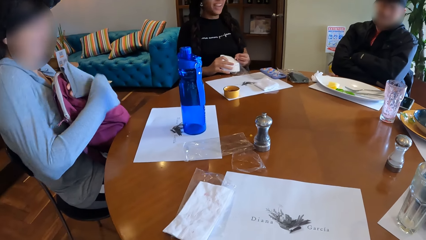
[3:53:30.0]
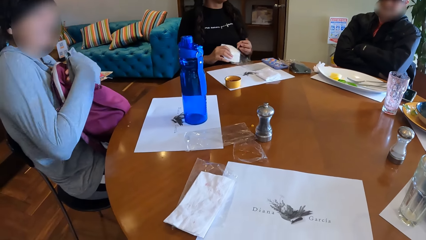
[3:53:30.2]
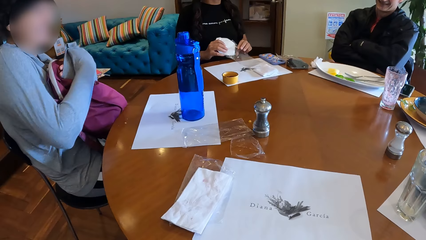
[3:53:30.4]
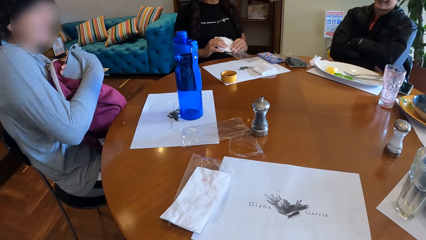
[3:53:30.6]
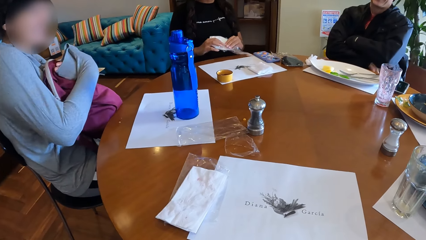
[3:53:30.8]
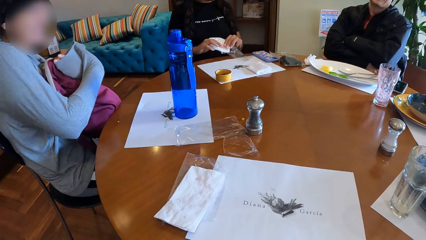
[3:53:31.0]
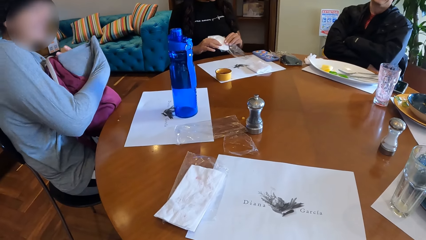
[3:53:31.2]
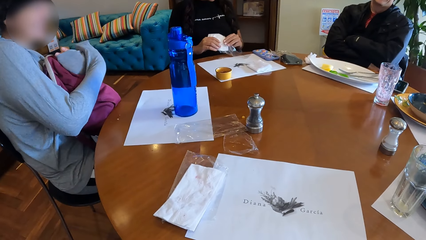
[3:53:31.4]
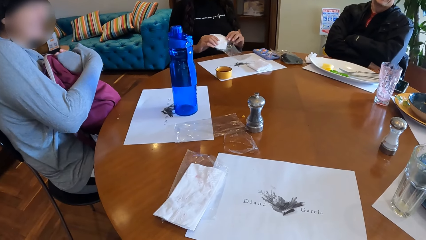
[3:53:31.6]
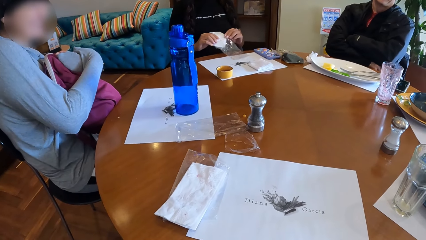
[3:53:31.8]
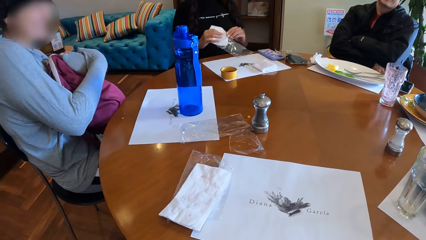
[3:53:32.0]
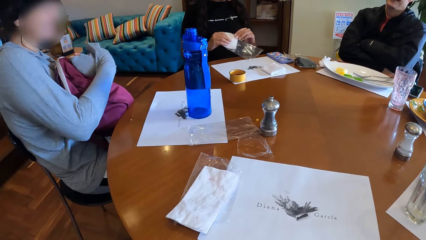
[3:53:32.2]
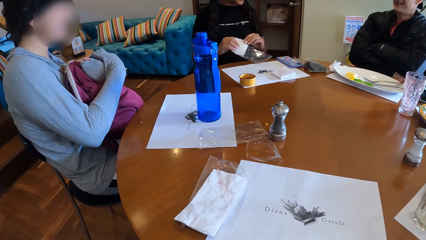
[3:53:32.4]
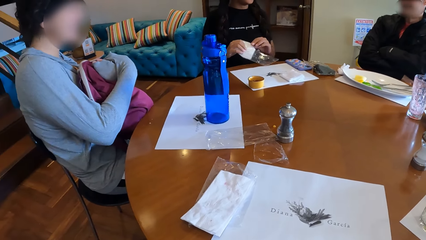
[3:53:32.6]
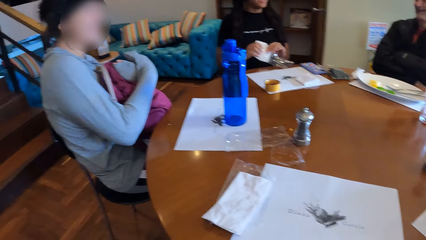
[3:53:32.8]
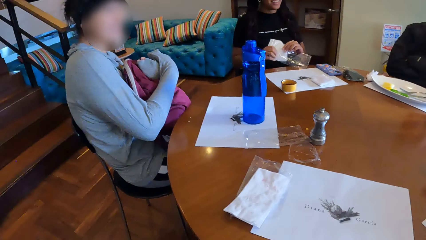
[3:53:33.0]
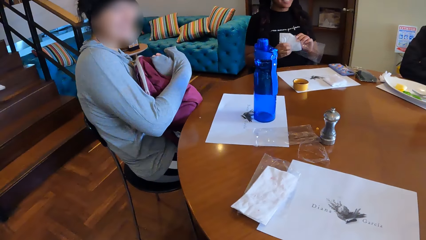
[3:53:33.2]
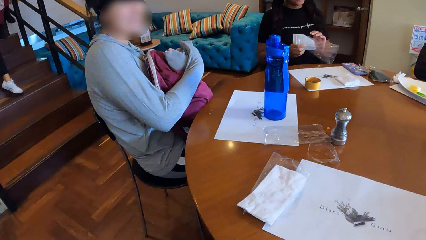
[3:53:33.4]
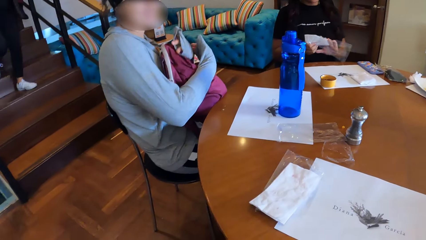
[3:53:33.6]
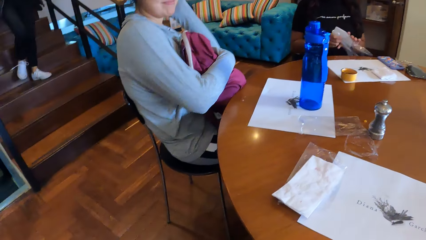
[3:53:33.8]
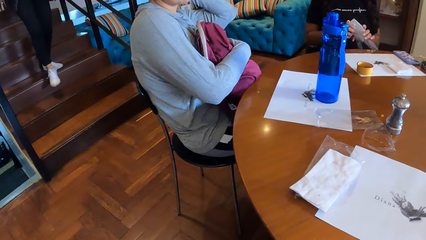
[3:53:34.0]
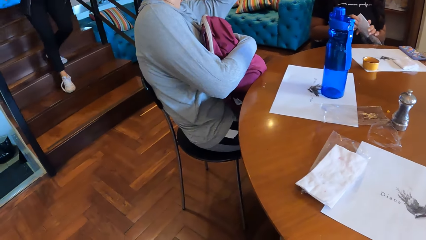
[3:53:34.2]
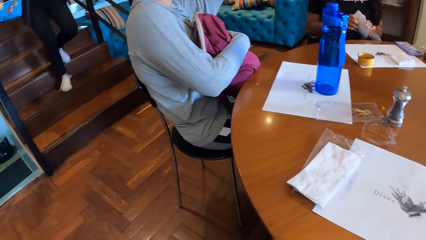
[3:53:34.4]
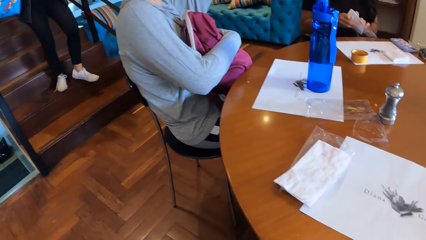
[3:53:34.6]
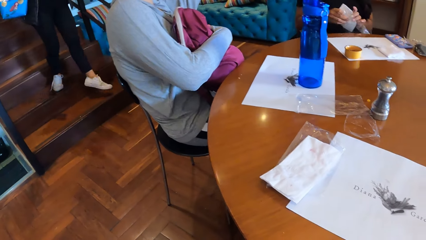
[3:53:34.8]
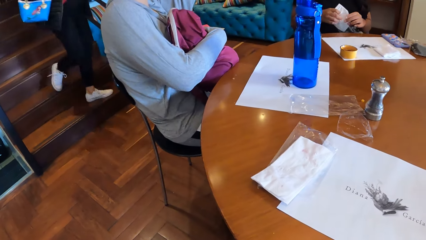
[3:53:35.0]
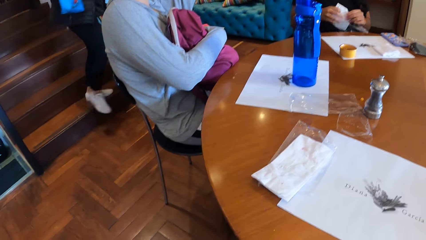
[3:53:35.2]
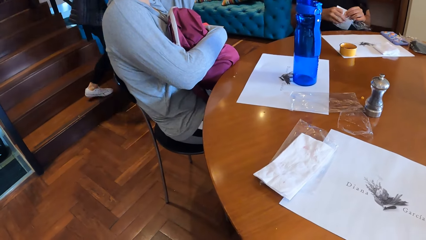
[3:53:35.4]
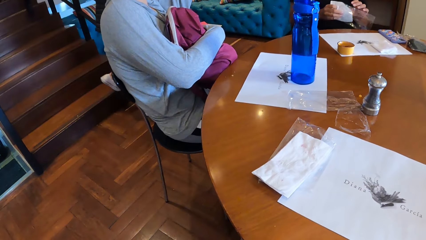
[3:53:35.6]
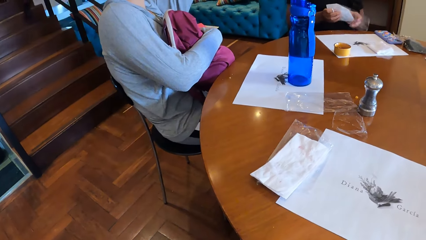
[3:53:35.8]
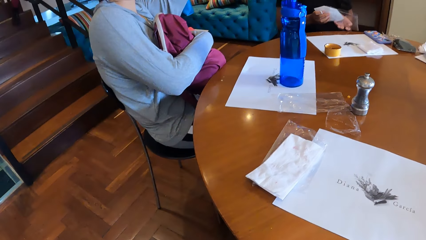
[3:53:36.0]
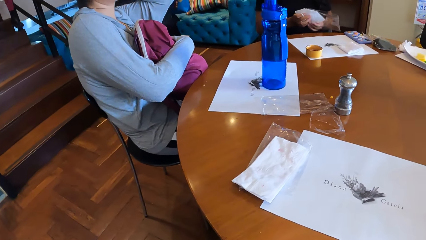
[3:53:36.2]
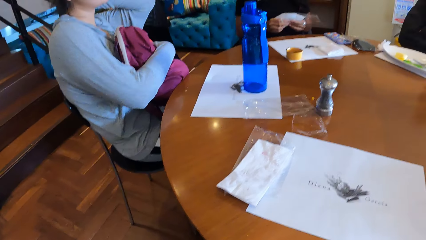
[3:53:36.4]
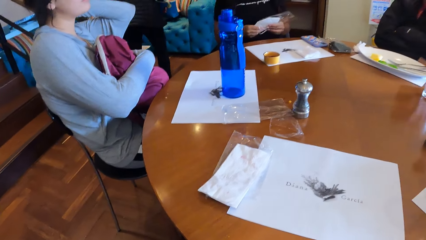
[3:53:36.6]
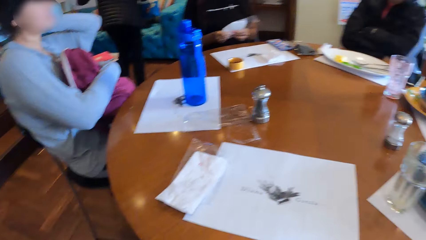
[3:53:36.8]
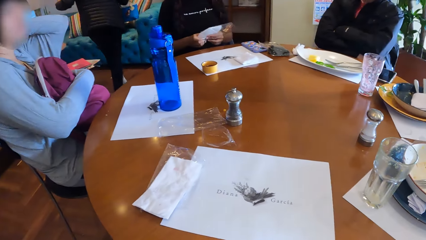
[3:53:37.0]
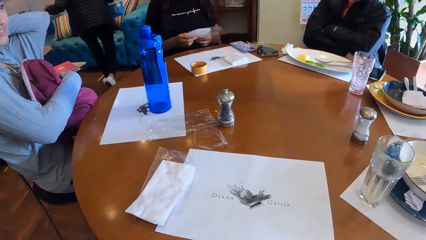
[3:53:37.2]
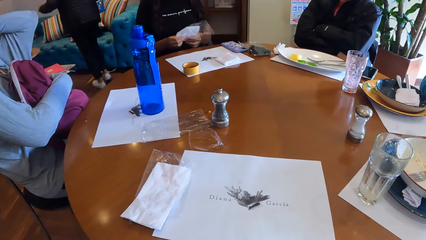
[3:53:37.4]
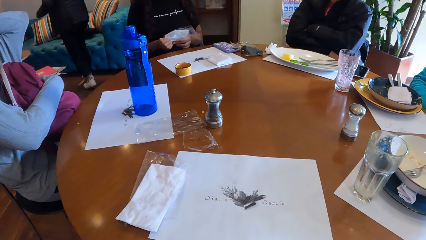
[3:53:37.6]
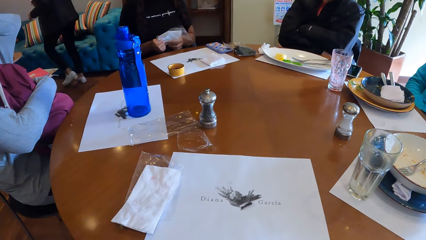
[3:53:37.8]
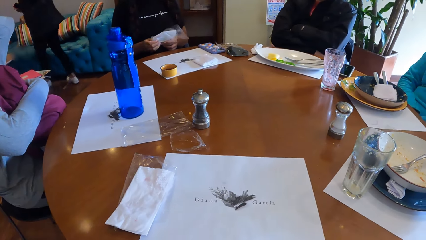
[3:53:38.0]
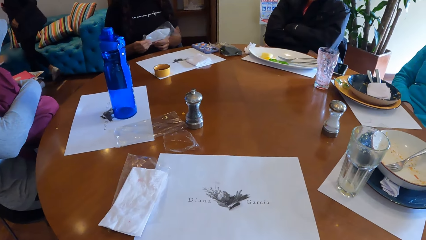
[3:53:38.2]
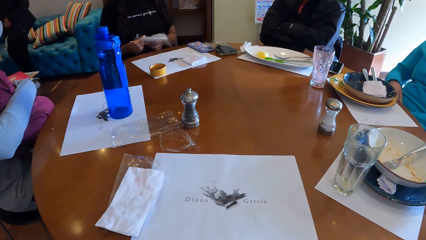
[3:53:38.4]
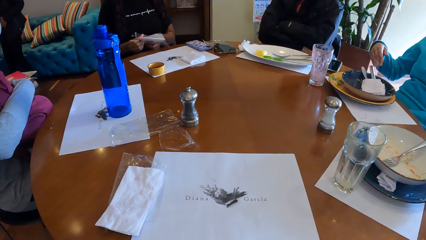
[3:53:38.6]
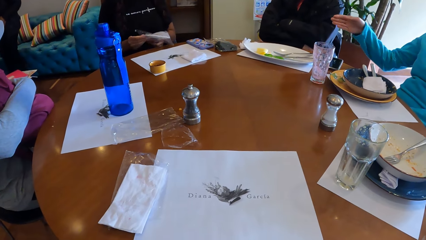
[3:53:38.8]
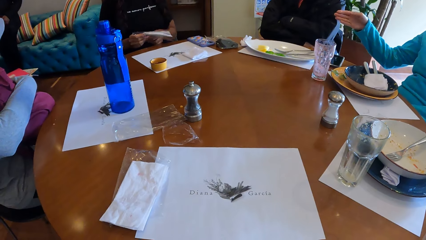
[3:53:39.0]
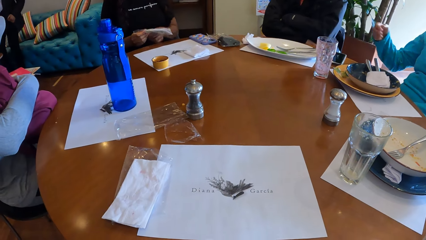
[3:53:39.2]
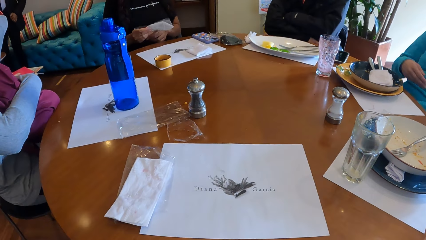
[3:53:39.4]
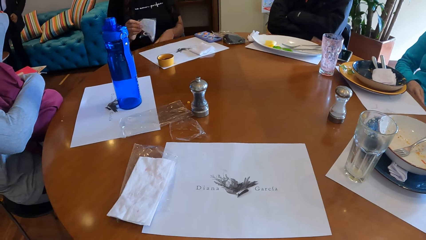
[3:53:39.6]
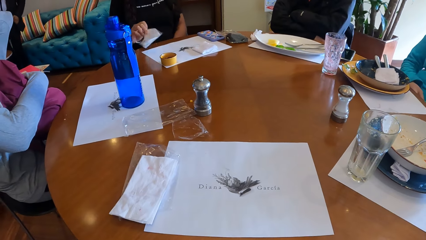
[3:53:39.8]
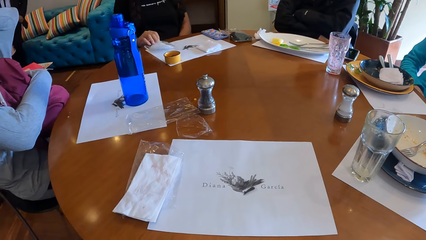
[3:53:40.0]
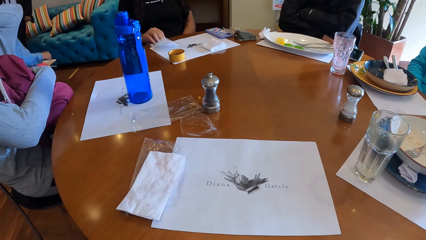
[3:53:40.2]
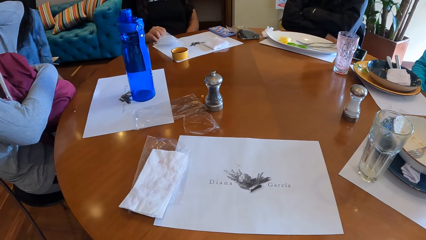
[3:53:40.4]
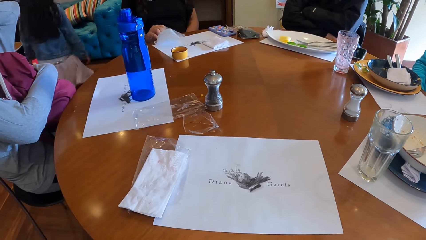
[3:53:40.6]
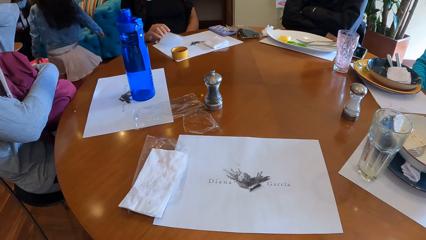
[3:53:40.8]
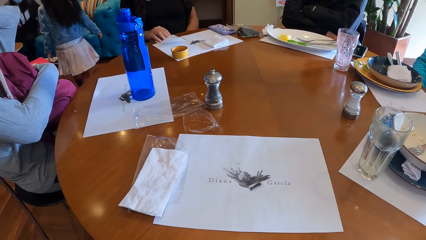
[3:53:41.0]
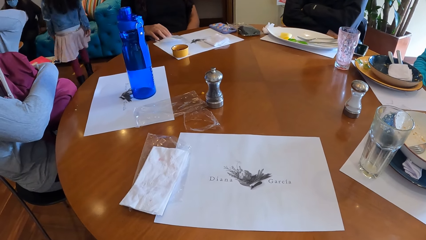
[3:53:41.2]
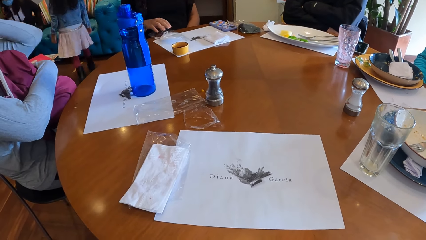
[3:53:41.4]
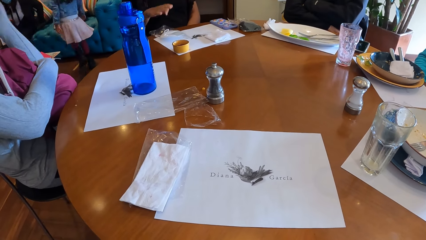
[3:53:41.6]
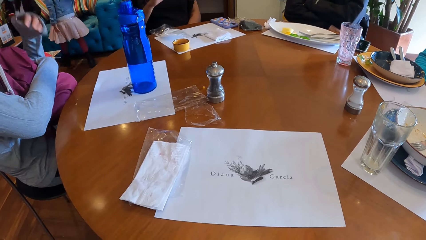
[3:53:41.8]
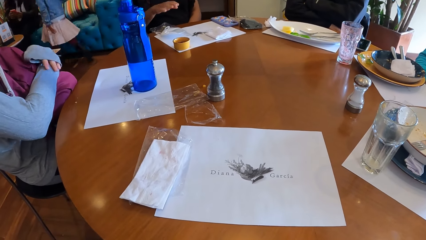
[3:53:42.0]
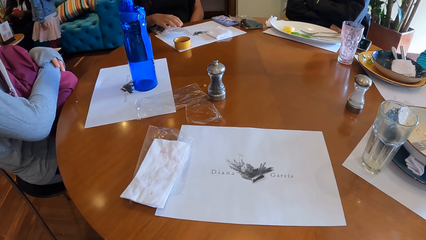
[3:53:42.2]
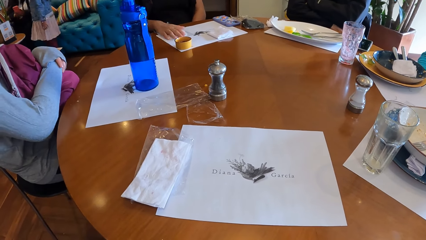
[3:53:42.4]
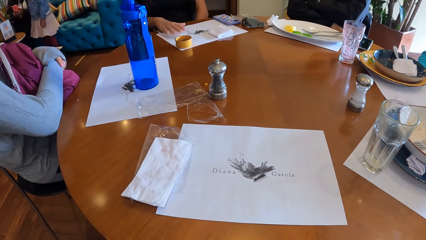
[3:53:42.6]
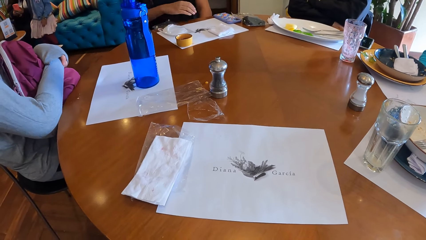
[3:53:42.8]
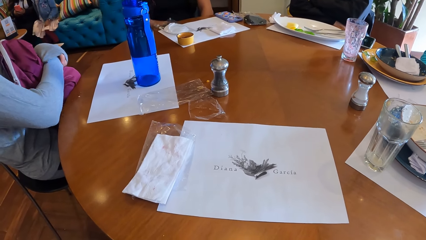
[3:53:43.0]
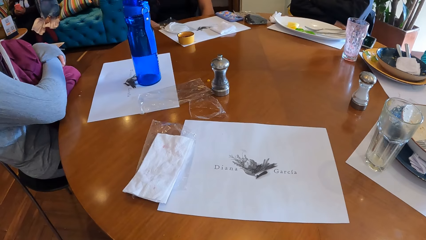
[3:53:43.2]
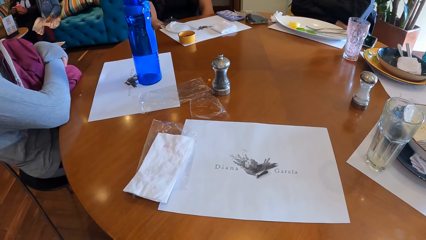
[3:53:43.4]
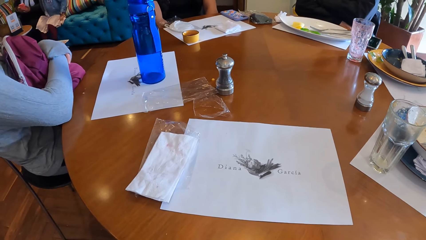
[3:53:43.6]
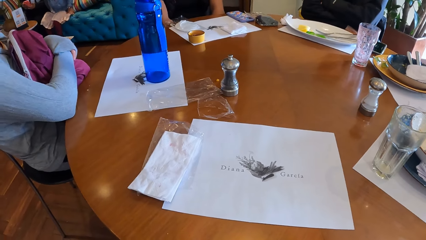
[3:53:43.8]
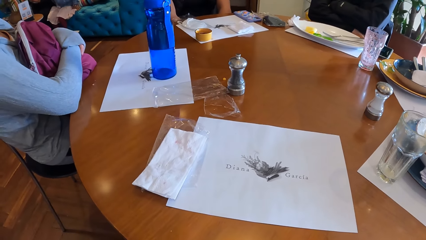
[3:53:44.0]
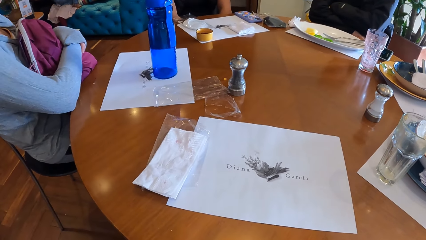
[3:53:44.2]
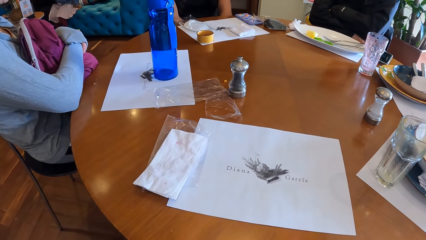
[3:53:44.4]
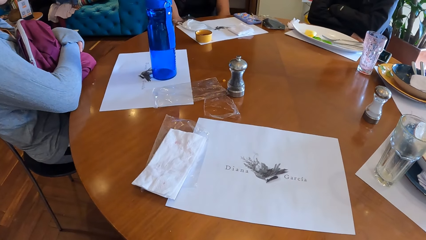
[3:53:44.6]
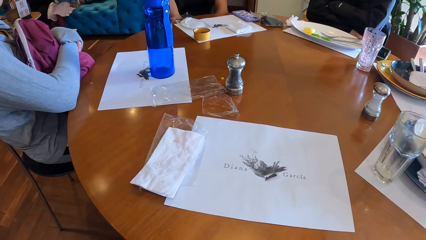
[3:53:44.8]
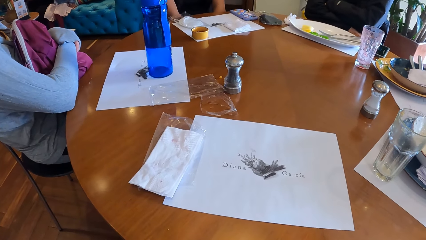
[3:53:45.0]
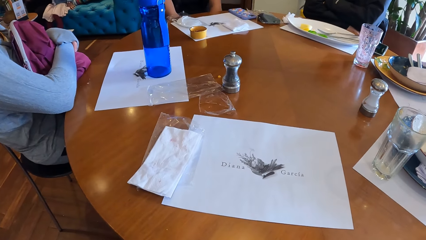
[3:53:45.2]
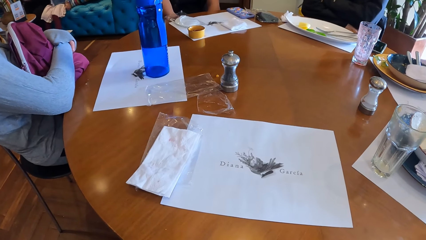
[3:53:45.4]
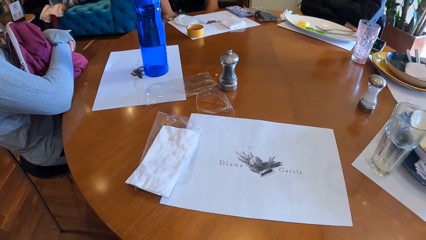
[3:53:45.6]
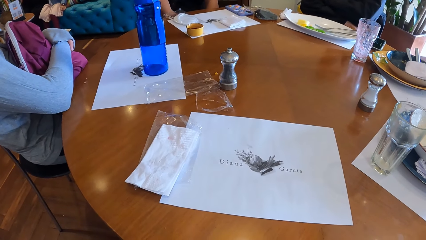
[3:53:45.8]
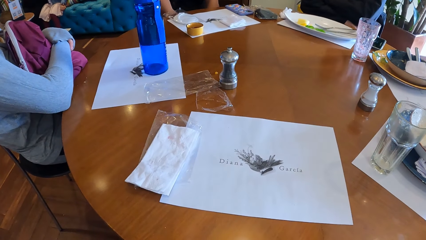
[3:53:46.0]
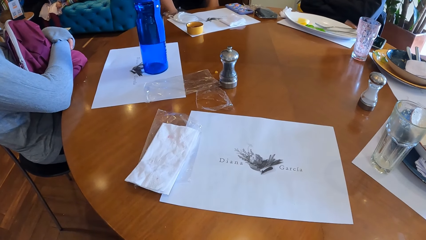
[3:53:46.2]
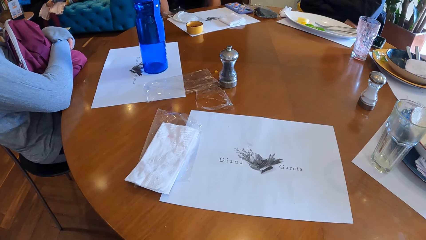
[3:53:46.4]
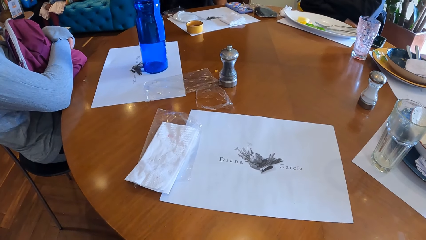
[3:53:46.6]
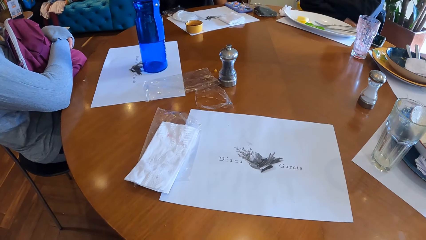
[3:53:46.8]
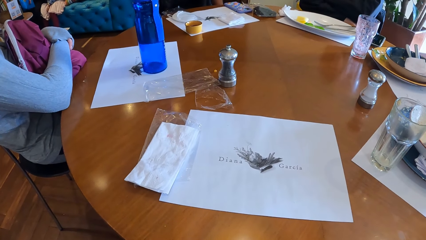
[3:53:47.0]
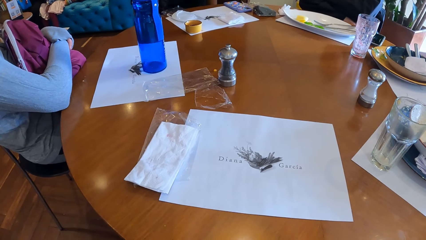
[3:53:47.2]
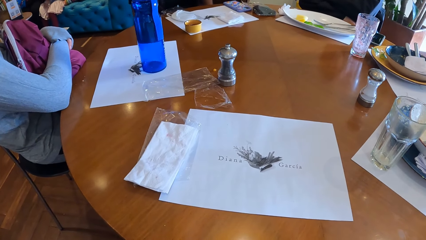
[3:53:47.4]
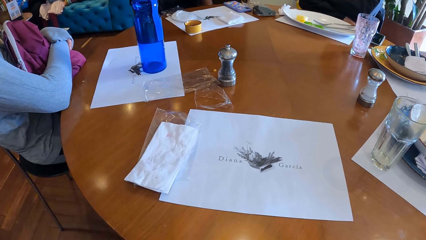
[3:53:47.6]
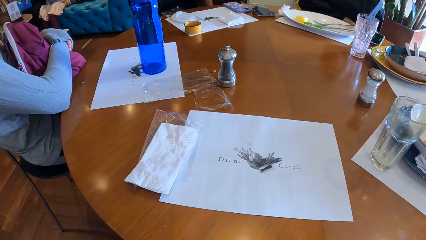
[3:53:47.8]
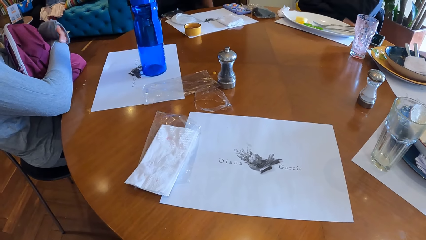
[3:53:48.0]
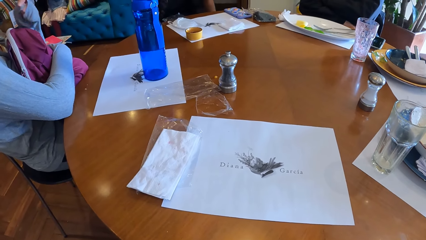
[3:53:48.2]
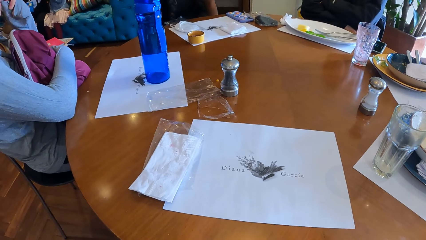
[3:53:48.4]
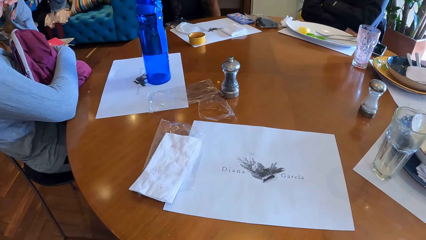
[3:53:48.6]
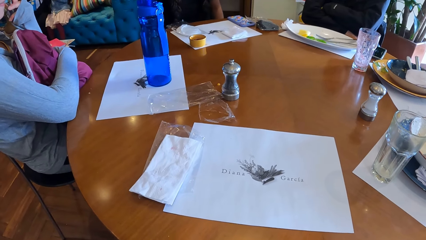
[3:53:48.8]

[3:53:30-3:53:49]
A person puts the mask on the plastic paper. Another person climbs down the stairs. Another person talks to four people. A woman places the face mask in her right hand on the table.
